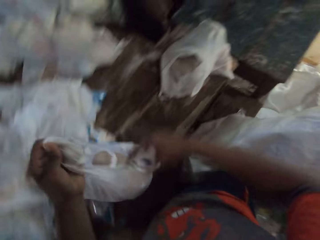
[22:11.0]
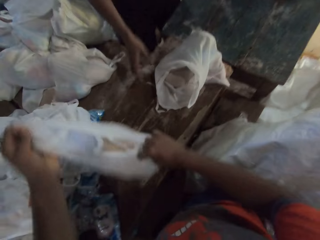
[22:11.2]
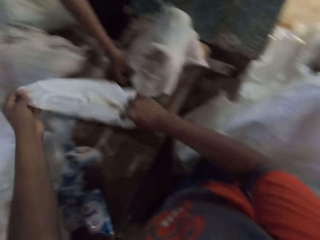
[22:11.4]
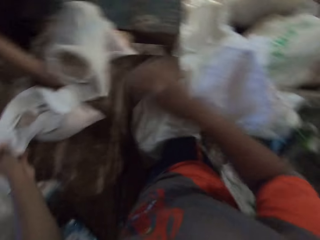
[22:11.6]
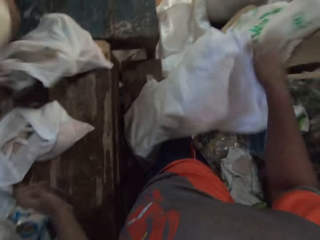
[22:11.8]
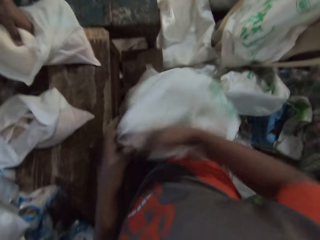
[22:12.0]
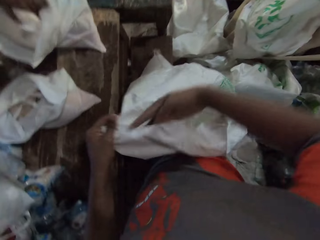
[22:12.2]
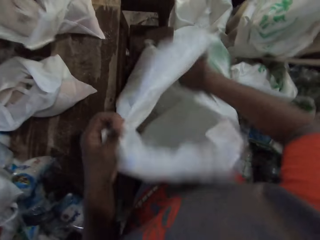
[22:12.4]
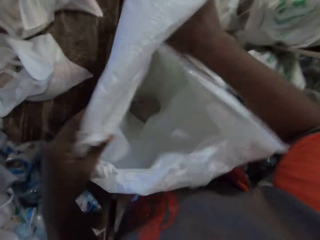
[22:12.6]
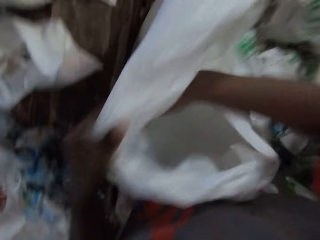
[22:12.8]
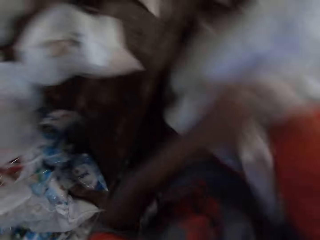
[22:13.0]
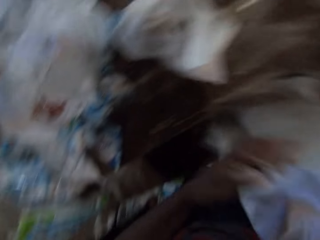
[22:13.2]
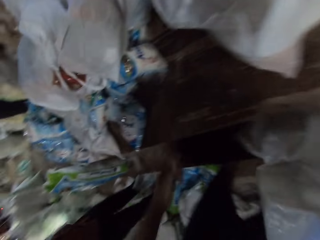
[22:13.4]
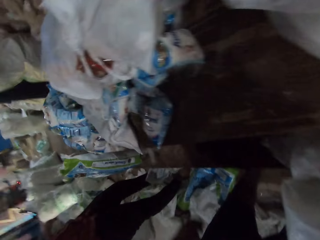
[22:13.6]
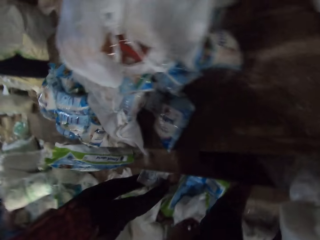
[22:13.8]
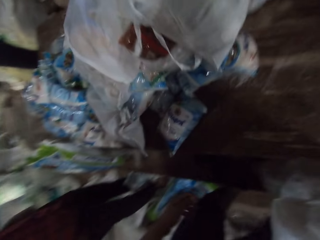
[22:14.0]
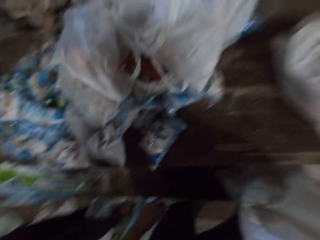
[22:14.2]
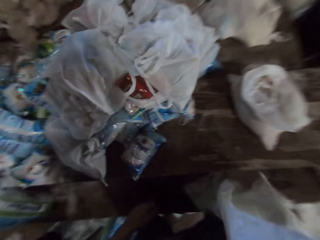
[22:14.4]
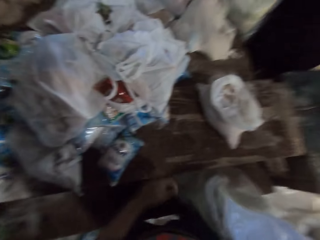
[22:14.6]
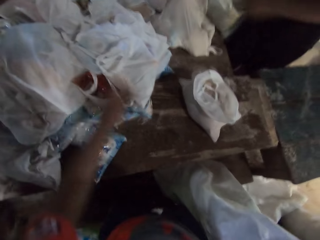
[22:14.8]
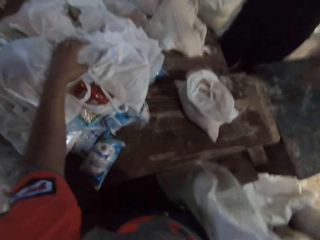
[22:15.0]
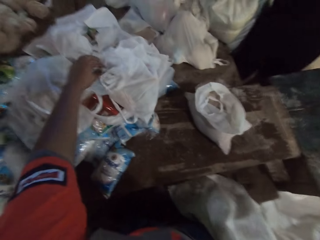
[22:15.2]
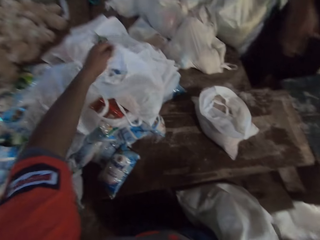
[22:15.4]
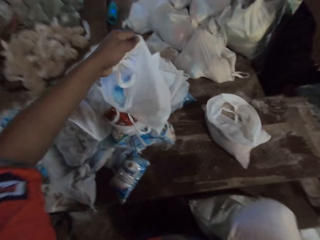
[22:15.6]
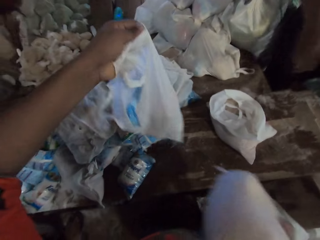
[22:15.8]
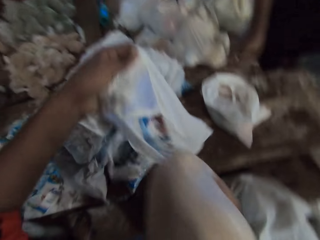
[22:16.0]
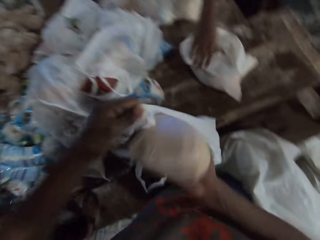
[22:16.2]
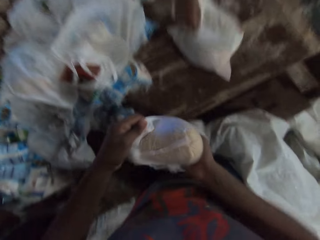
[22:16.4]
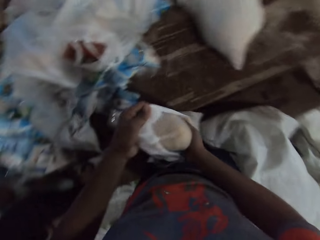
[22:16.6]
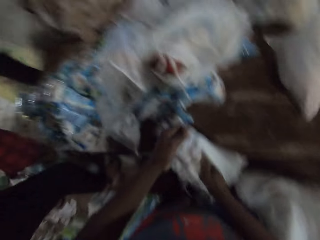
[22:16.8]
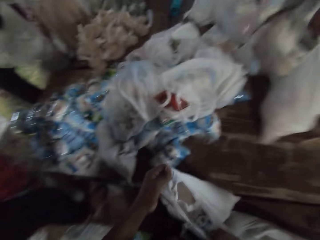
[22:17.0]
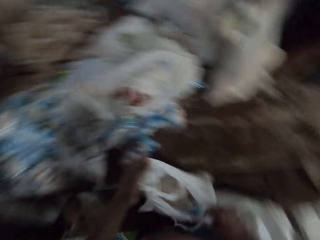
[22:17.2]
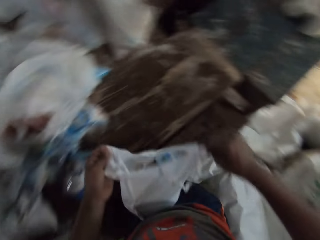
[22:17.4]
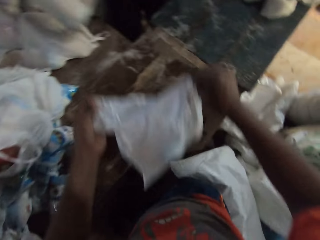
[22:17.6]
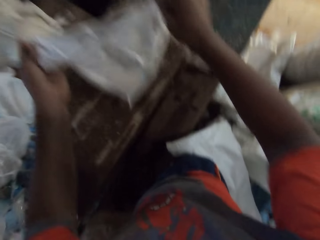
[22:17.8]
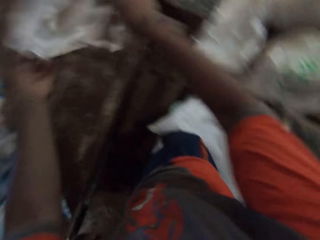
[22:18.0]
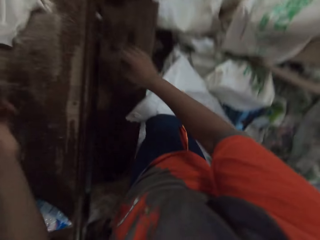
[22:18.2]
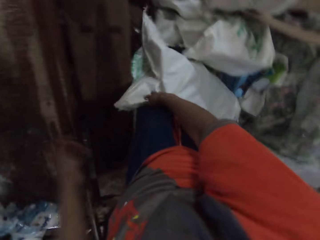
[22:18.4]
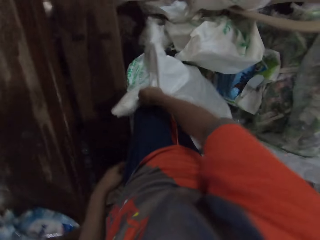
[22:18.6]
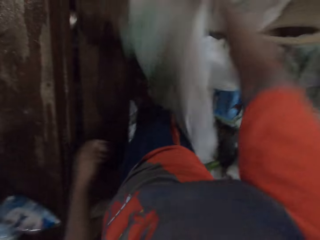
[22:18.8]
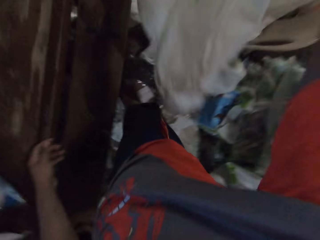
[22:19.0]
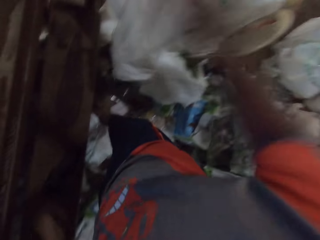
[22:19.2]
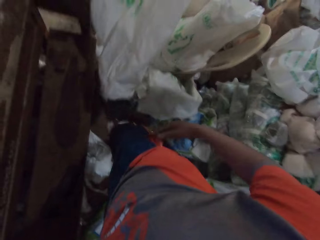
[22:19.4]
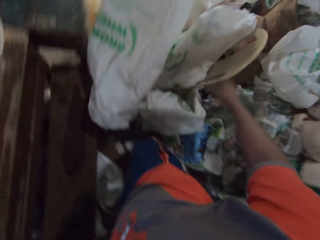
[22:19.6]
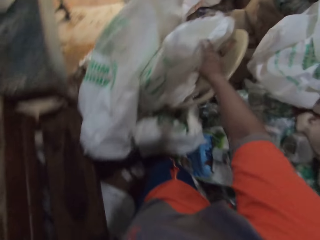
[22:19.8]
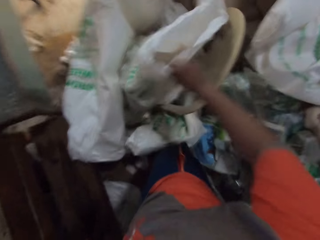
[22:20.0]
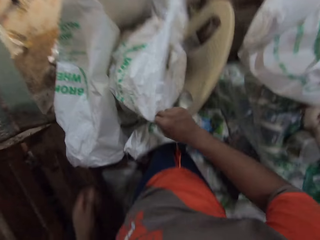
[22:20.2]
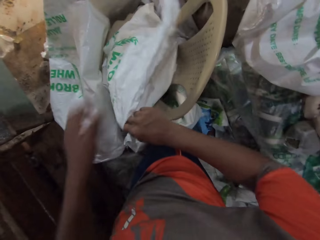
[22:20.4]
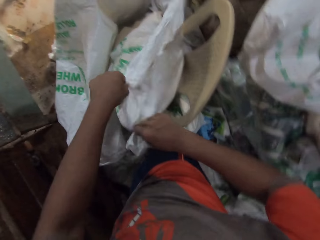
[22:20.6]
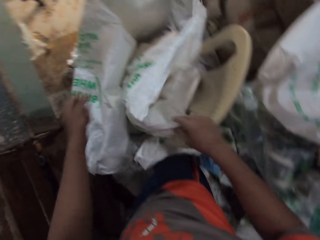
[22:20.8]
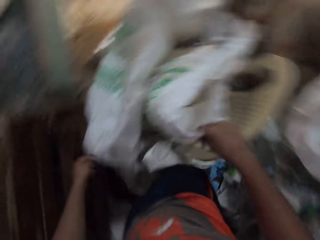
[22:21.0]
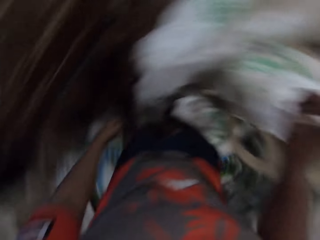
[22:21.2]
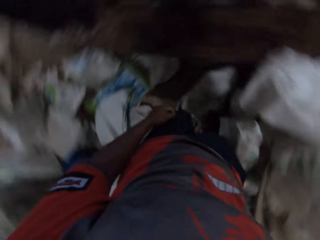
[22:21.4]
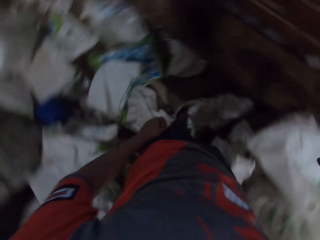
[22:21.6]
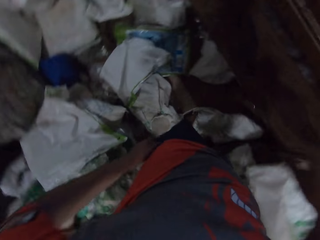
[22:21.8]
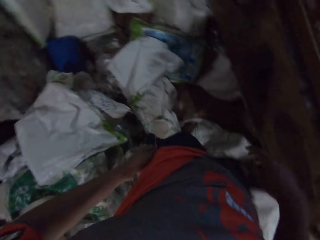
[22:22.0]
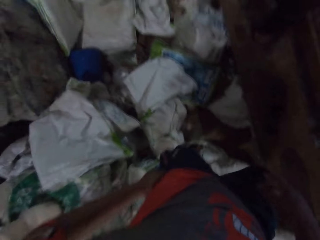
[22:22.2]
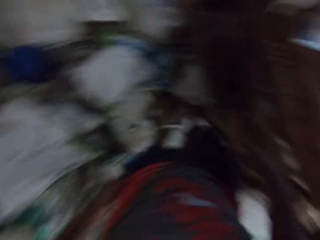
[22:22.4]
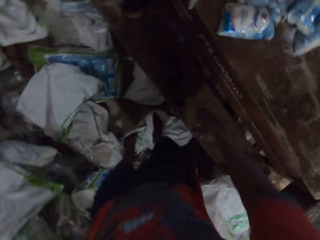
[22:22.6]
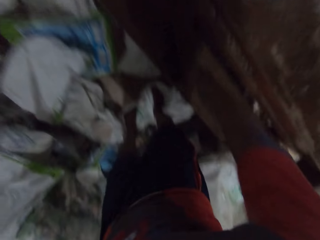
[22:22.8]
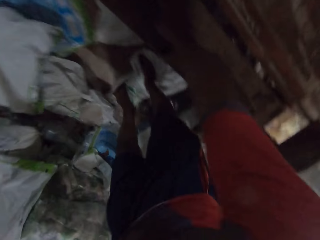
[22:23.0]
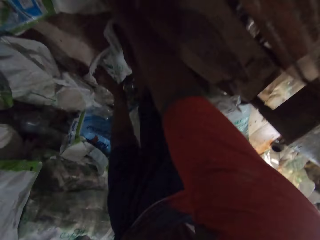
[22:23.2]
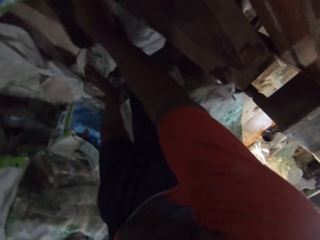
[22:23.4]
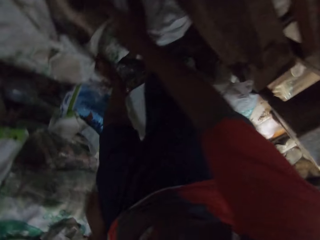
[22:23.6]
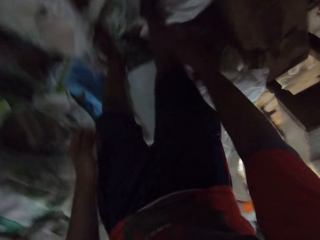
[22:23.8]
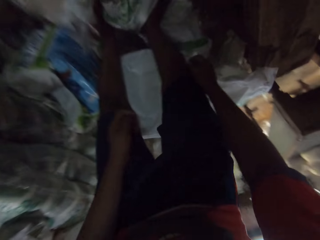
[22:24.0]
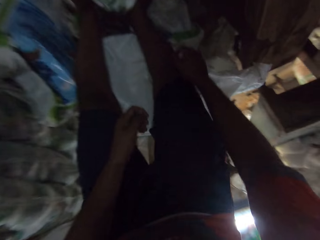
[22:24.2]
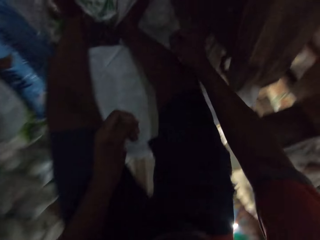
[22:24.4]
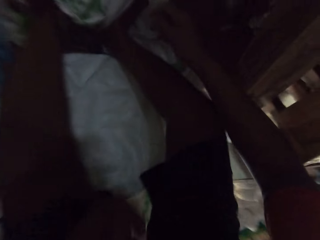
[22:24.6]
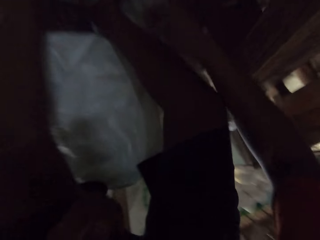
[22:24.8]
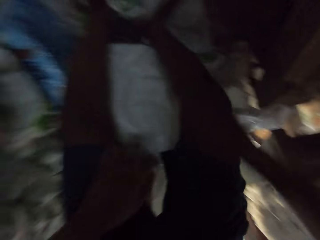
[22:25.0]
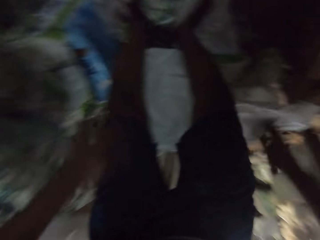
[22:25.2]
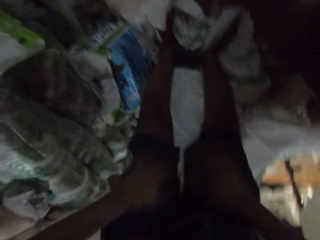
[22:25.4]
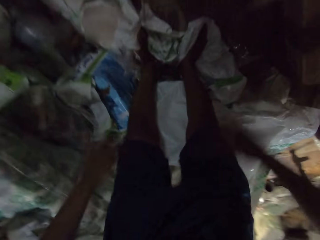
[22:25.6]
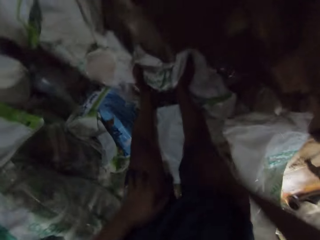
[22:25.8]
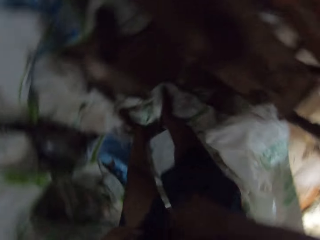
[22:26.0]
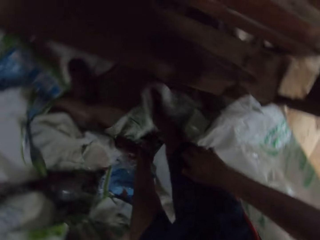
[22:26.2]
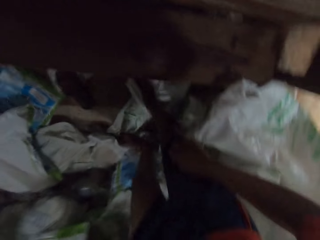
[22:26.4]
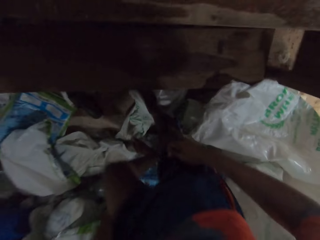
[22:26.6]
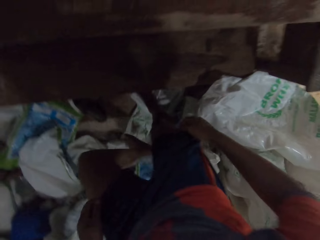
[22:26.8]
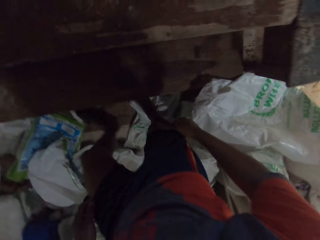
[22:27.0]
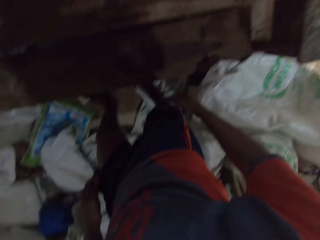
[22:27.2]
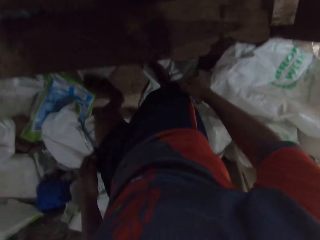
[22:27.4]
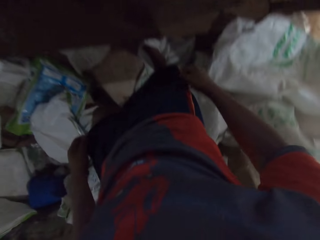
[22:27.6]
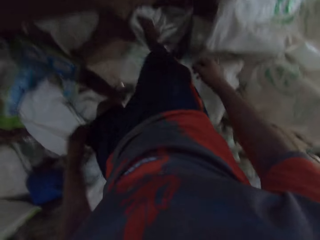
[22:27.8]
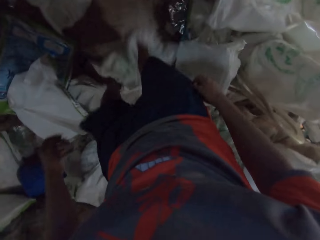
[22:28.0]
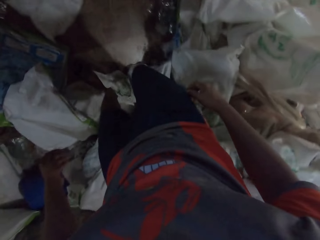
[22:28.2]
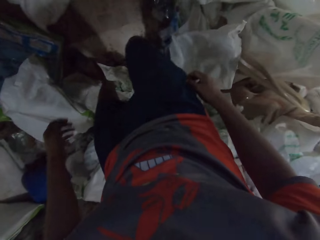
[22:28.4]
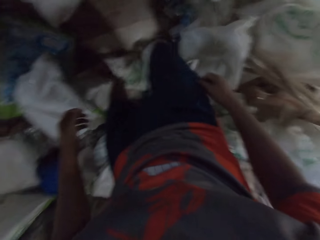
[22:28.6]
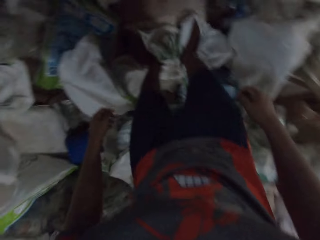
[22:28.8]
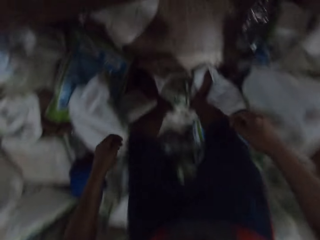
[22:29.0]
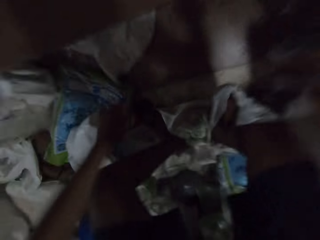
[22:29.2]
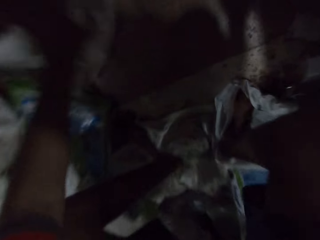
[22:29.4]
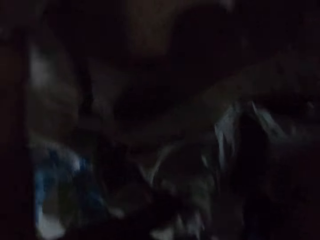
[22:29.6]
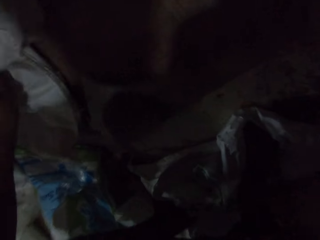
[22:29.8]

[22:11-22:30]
The camera wearer puts a packed packet in a carrier bag. A man picks up the plastic bag from the table with his right hand. The camera wearer drops the plastic bag on the table with his hands. He holds the sack with his right hand. The man puts a bag of flakes into the plastic bag with his left hand. The camera wearer holds the sack with his left hand. The man moves the plastic bag from the table with his hands. The camera wearer puts his right hand into the sack. He picks up the plastic bag from the table with his left hand. He takes the packed packet from the sack. He puts a bag into the plastic bag with his right hand. The man picks up the plastic bag from the table with his right hand. The camera wearer picks up the plastic bag from the table with his hands. He drops the plastic bag on the table with his hands. He picks up the sack with his right hand. He throws the sack aside with his right hand. He holds the sack on a chair with his right hand. He holds the sack with both hands. He opens up the sack. He puts his left hand into a pocket in his shorts. He turns around. He touches the sack on the floor with his right hand. He dusts his hands on his shorts. He claps his hands. He moves the sack on the floor with his leg. He pulls out the sack from under the table with his hands.

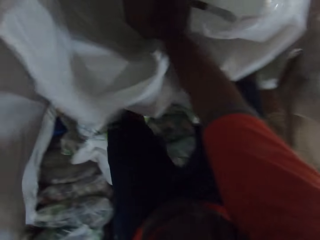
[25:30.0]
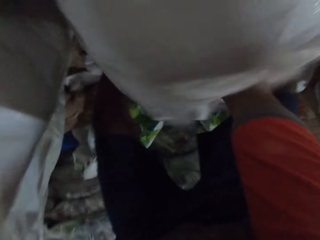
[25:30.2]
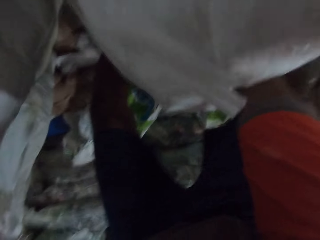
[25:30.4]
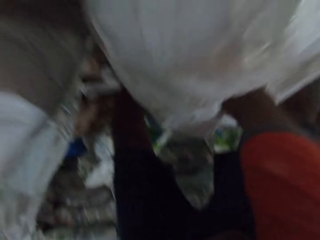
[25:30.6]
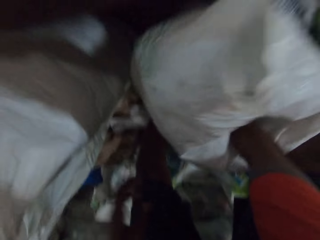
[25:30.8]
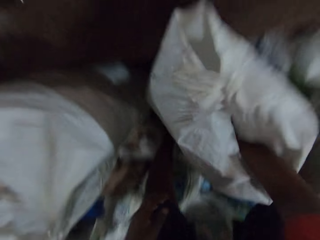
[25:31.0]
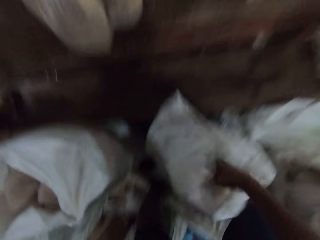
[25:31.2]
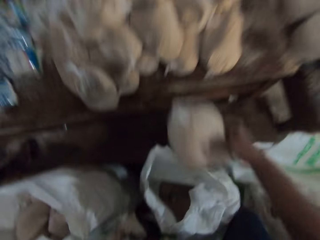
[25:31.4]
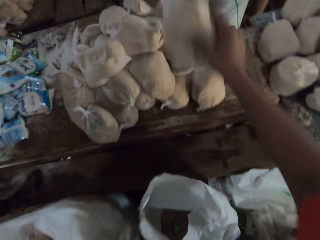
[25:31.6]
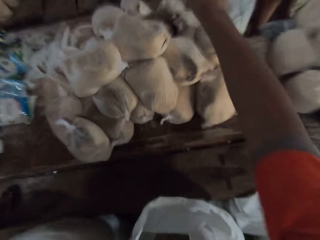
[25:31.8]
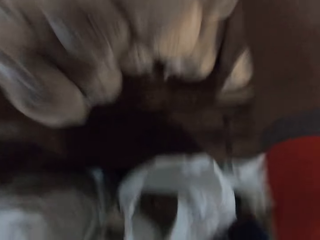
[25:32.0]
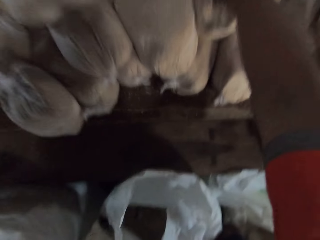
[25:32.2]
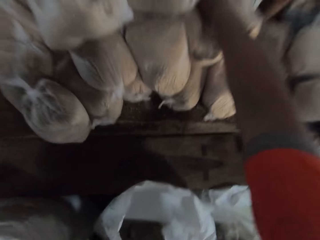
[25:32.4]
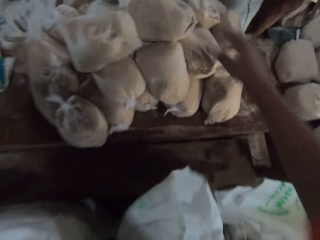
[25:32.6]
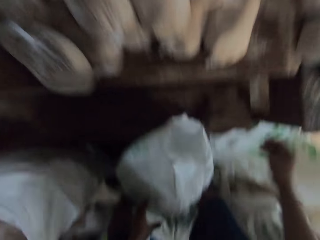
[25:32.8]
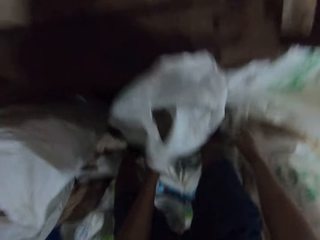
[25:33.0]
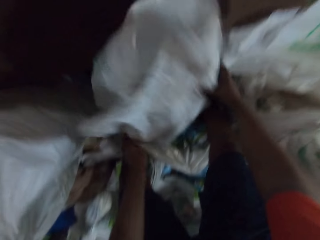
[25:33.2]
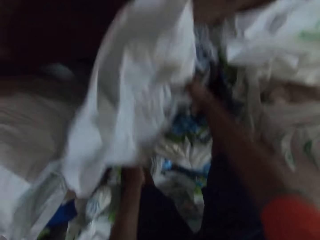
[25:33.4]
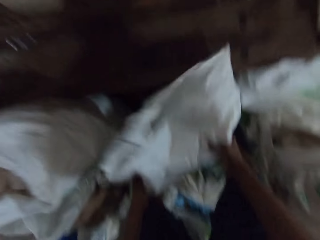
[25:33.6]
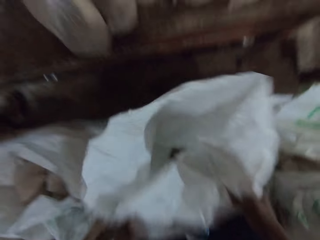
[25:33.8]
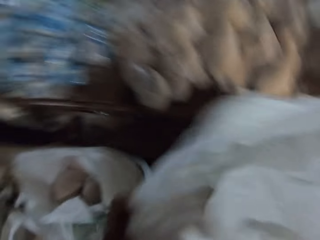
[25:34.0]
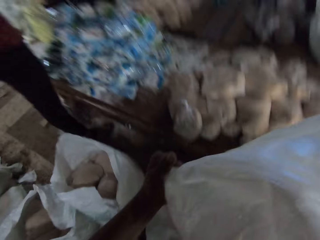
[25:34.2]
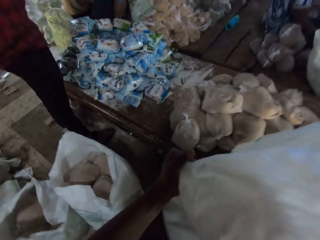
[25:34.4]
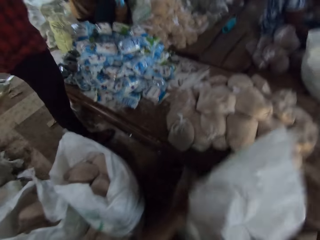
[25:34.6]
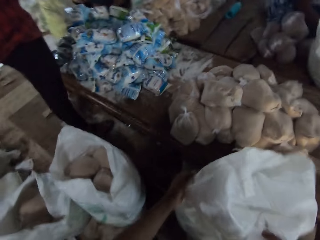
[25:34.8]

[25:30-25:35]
The camera wearer picks up a bread from the sack of bread on the ground with his right hand. He places the bread in his right hand on the table. He lifts the sack on the ground. He adjusts the sack of bread on the ground with both hands.
